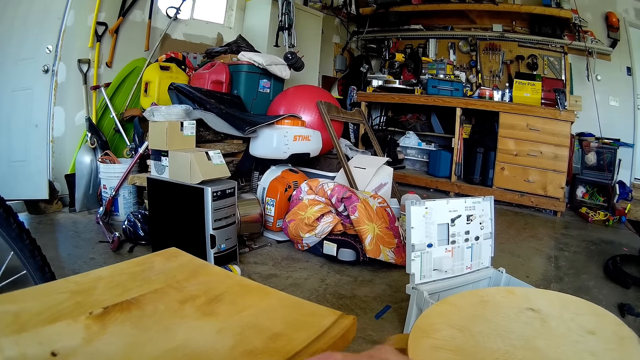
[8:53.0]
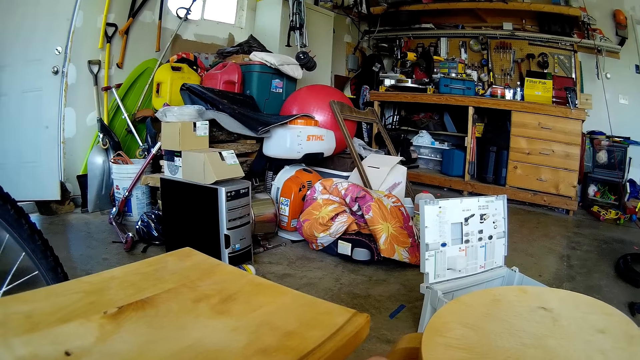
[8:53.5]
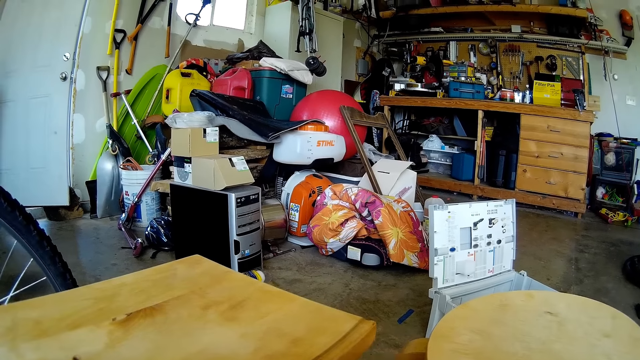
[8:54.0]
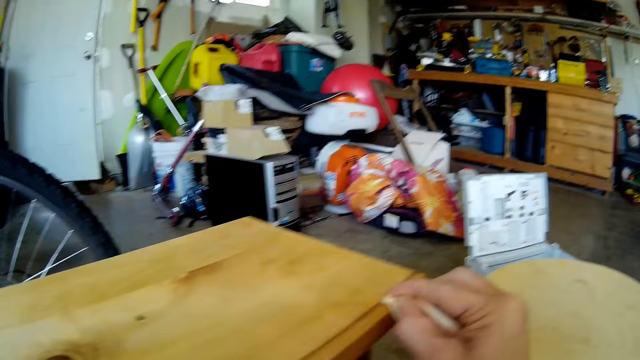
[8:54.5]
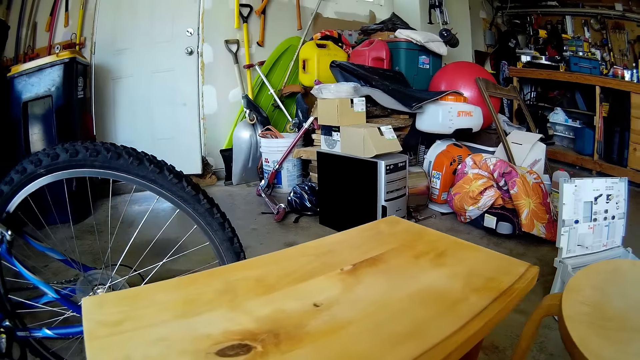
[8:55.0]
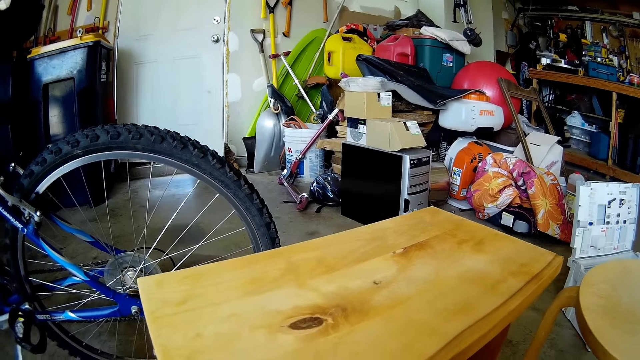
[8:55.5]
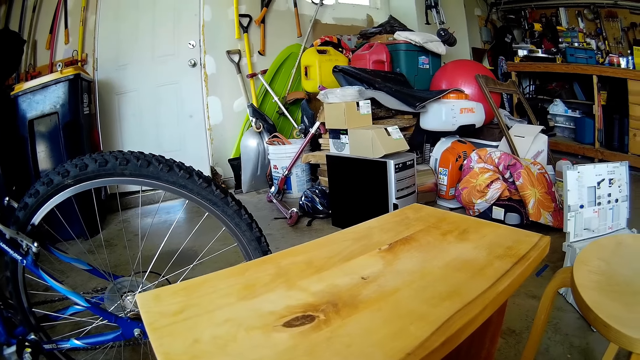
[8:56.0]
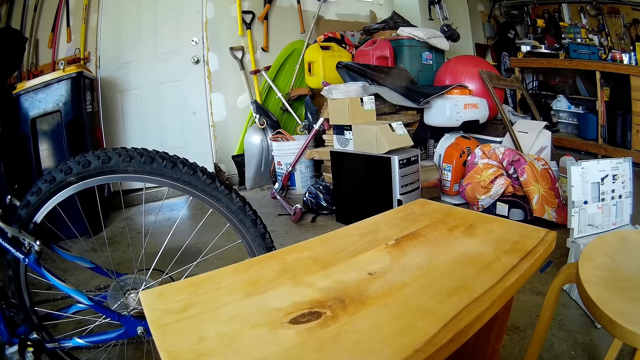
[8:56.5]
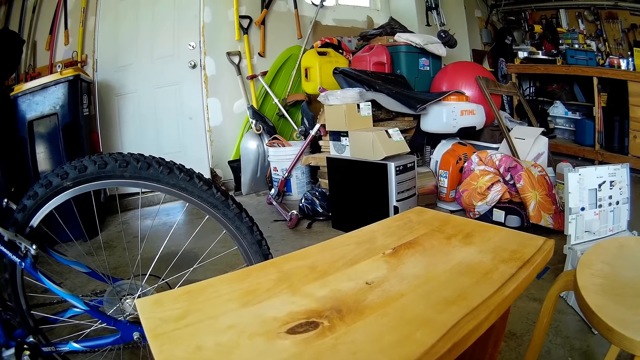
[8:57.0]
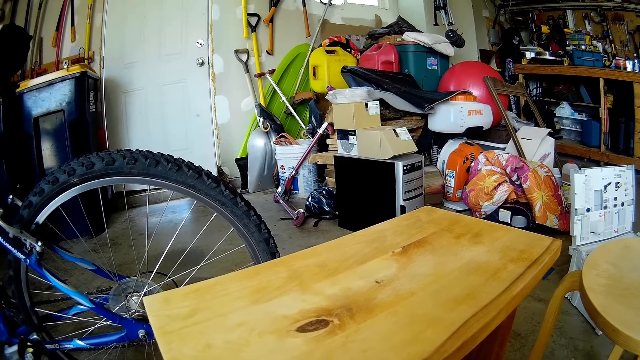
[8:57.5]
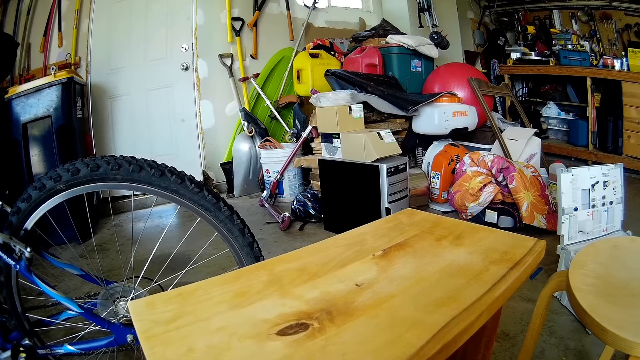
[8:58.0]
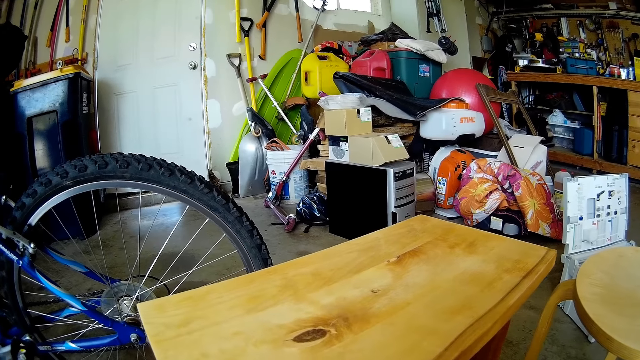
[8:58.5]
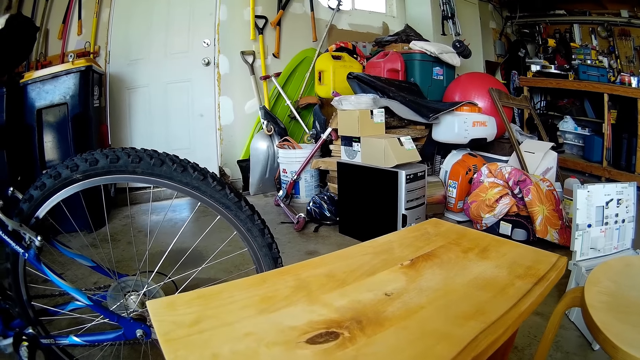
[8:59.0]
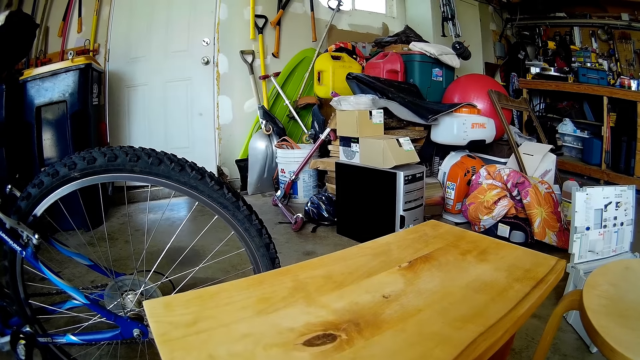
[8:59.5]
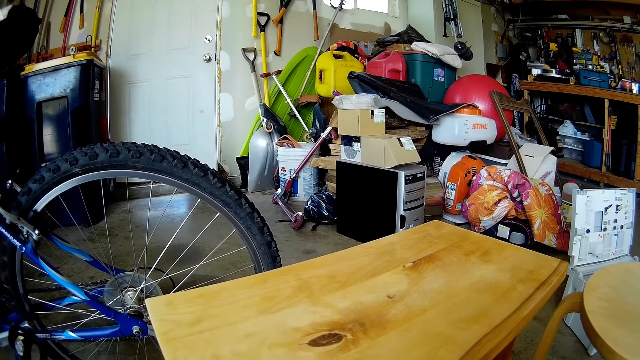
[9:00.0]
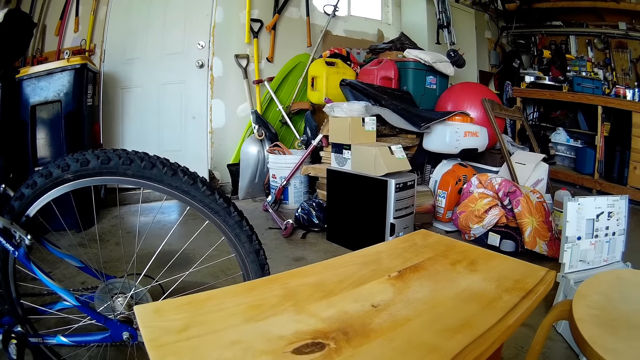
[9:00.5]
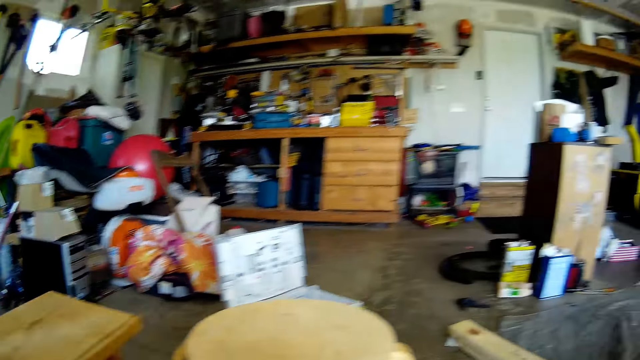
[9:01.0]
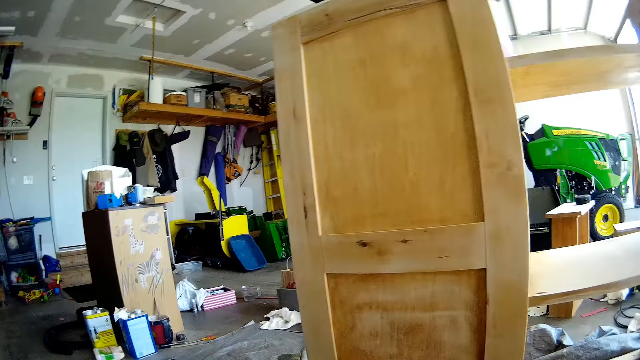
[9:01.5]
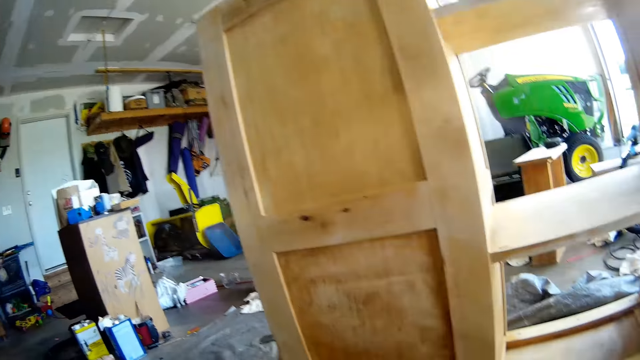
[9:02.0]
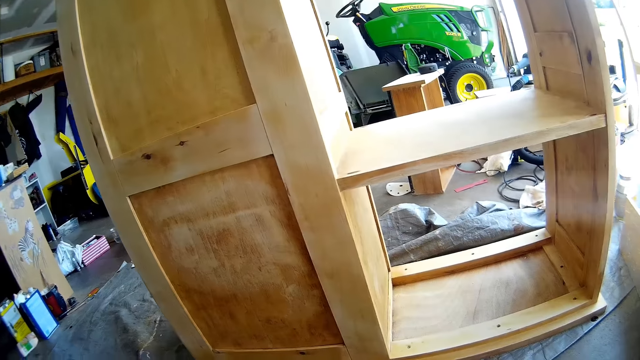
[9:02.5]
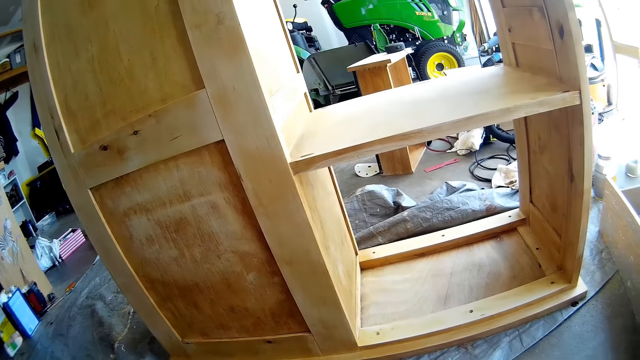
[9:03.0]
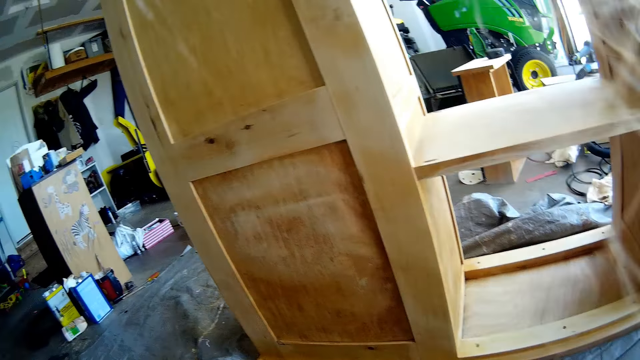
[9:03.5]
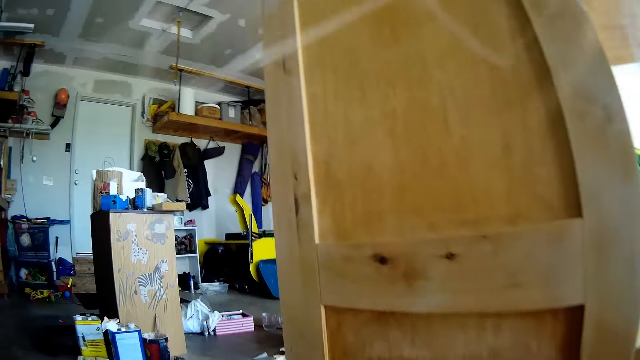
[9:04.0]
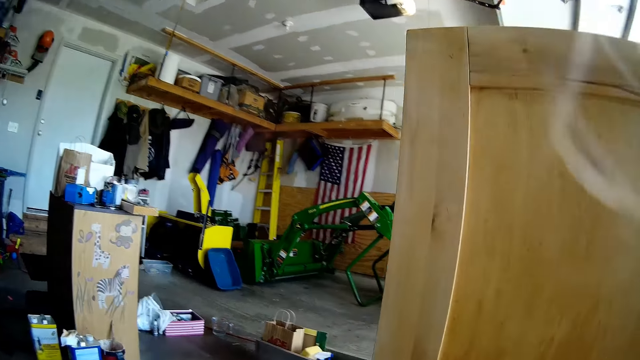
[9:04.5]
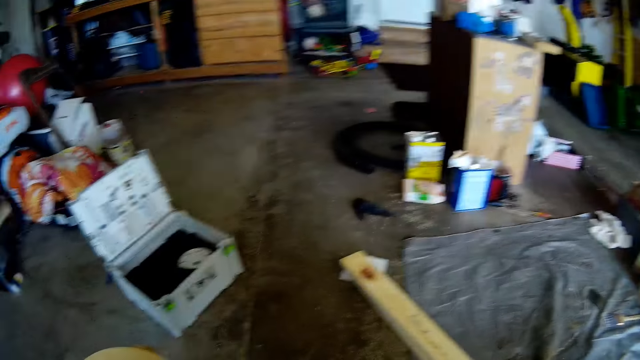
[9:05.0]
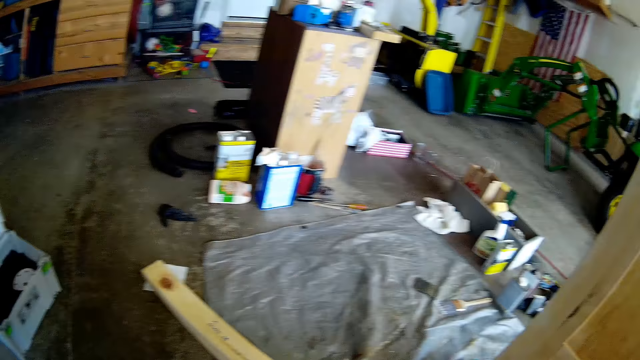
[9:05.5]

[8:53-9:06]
The camera wearer wipes the drawer with the cloth. They walk around the garage. They look around the workshop.

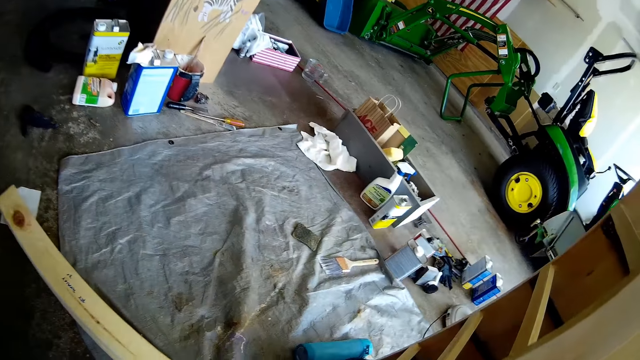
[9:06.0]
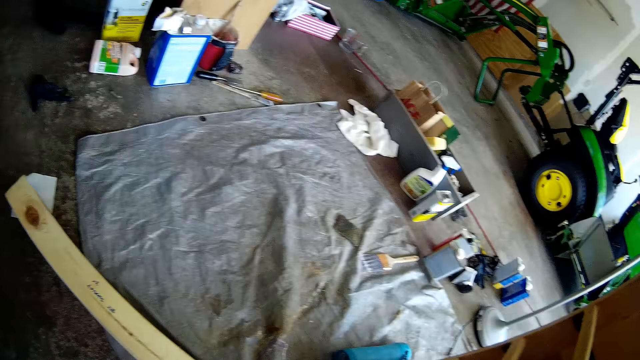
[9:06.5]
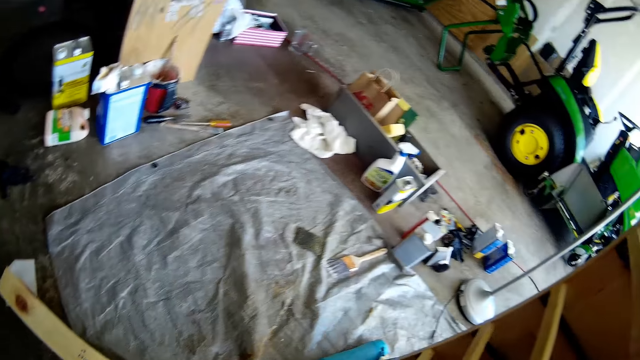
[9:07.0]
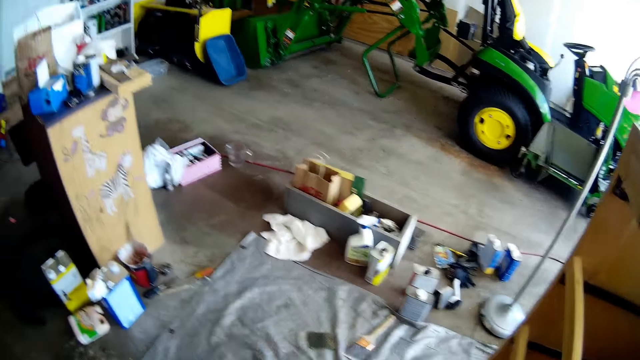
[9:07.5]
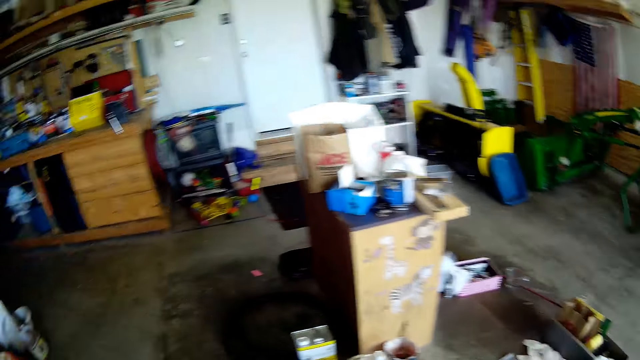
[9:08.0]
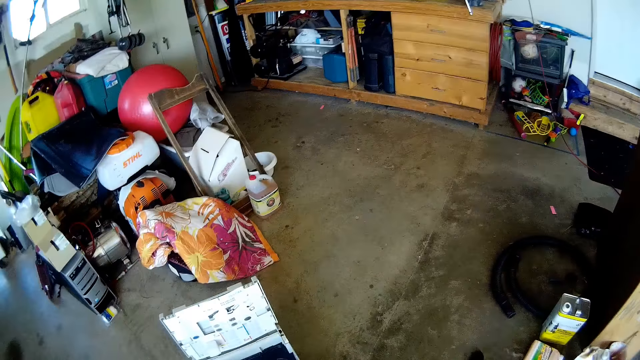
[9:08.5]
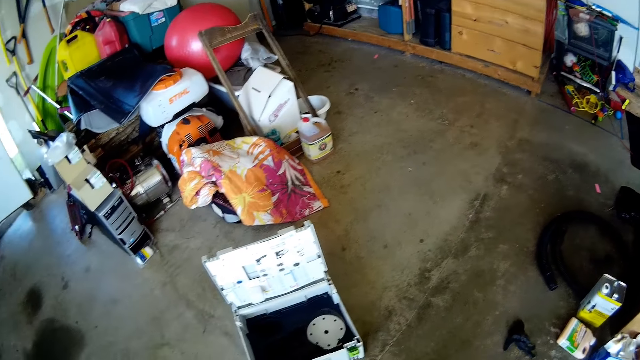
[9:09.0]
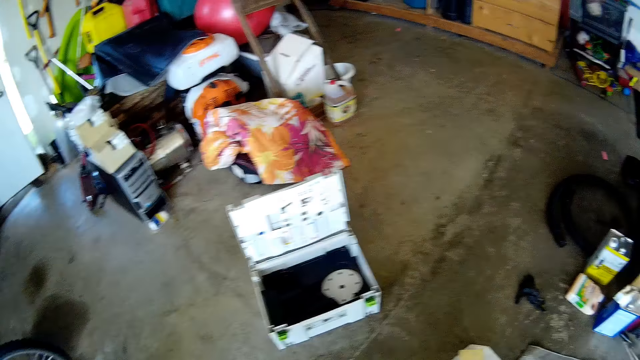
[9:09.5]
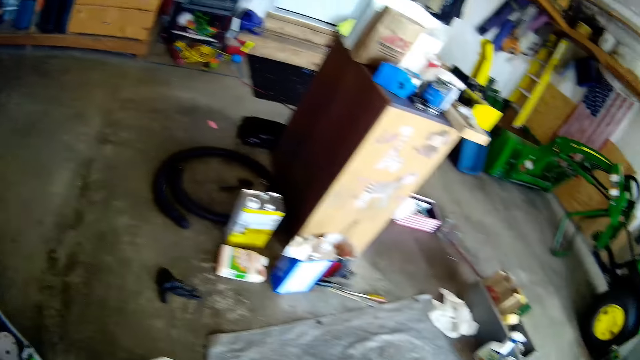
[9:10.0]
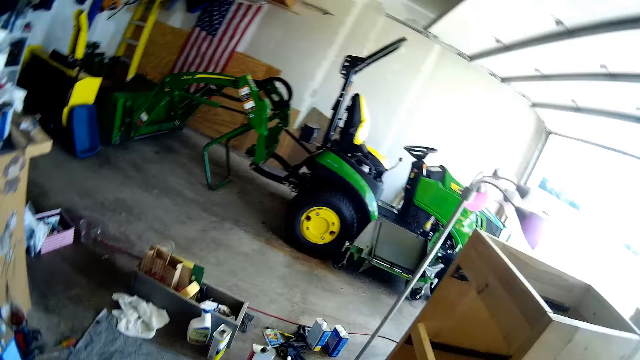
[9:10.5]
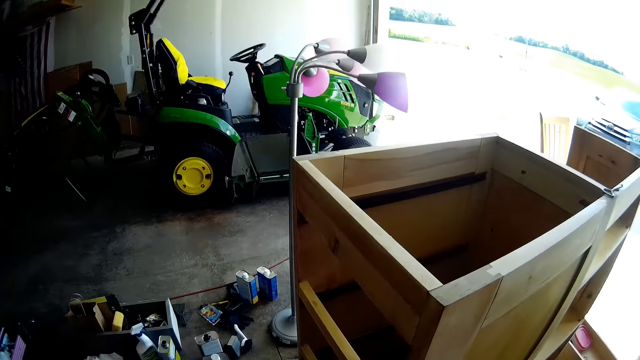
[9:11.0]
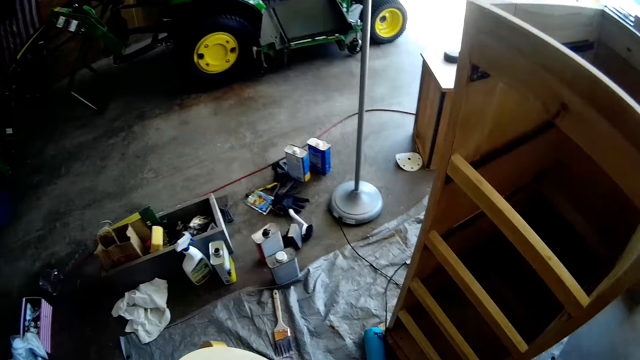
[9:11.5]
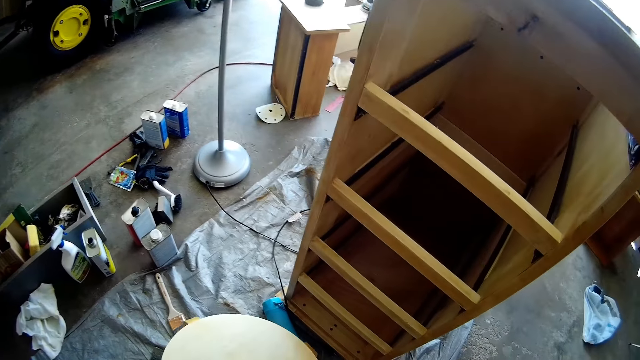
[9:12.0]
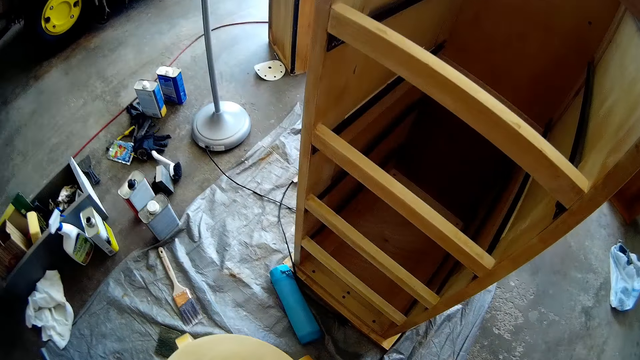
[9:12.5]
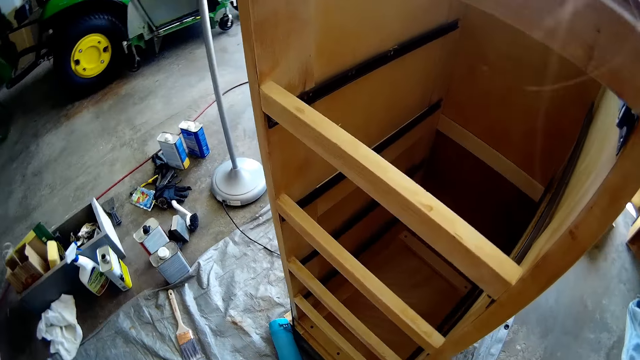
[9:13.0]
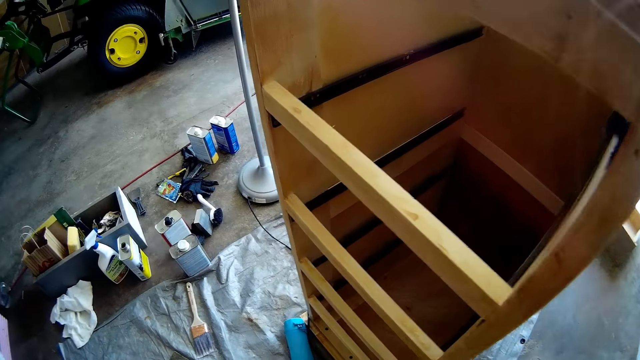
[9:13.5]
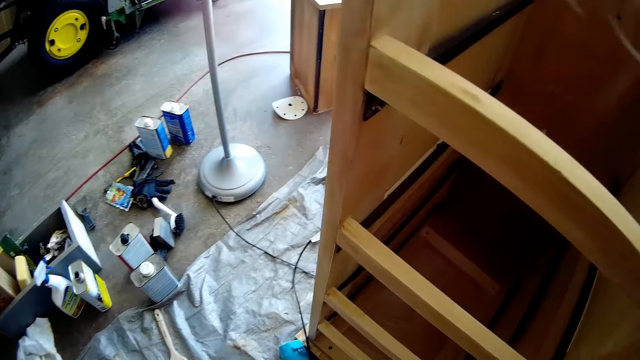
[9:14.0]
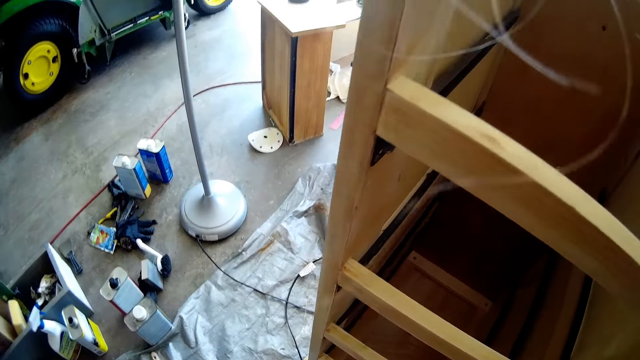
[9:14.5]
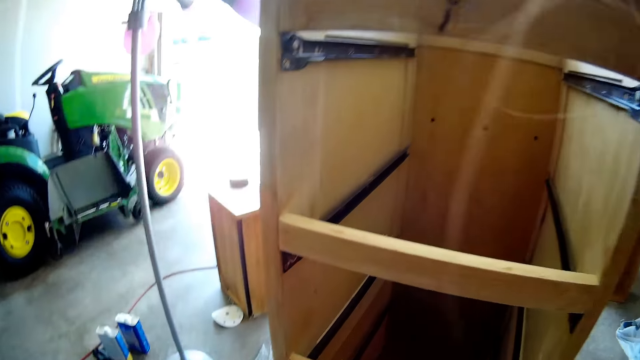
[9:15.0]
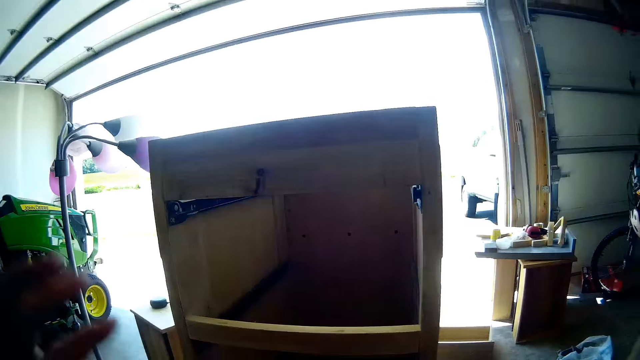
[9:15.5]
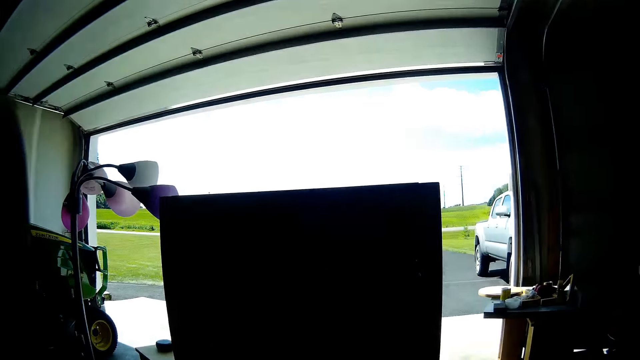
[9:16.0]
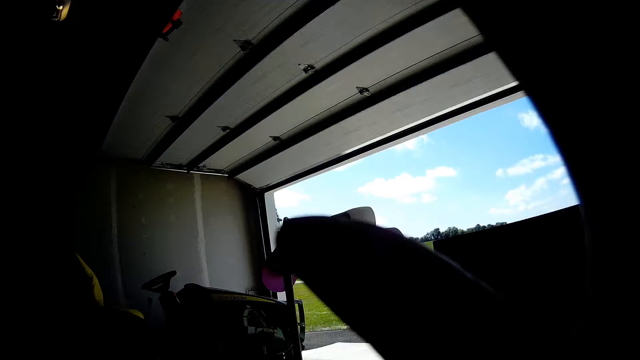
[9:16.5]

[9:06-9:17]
The camera wearer moves the wooden stool with her left hand. She places the stool on the floor. She does a hand movement.
